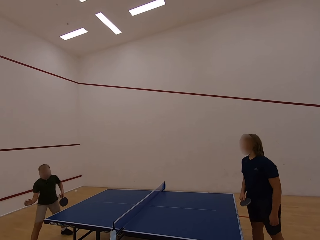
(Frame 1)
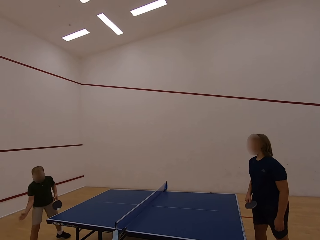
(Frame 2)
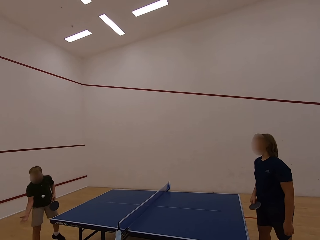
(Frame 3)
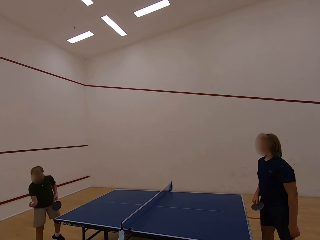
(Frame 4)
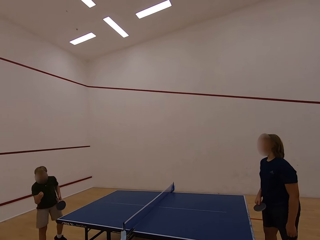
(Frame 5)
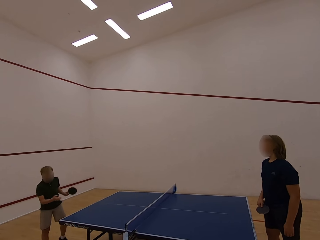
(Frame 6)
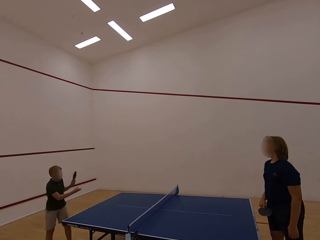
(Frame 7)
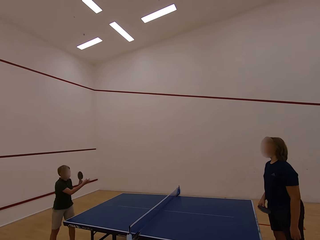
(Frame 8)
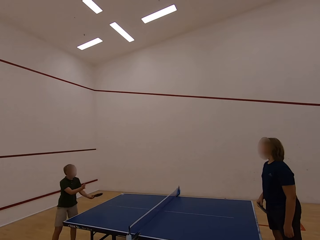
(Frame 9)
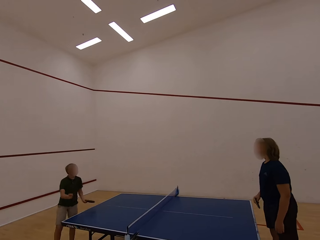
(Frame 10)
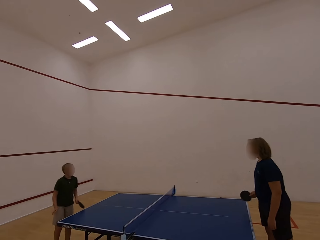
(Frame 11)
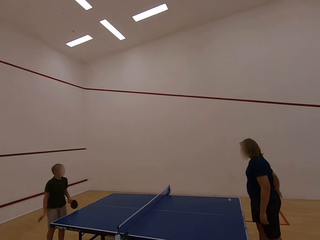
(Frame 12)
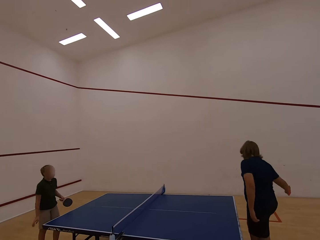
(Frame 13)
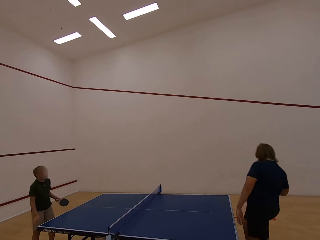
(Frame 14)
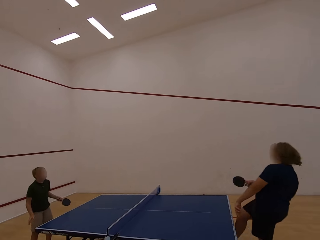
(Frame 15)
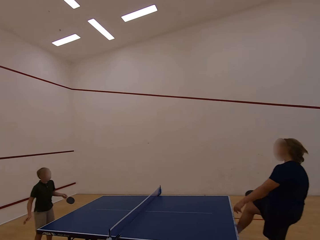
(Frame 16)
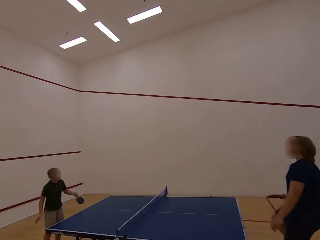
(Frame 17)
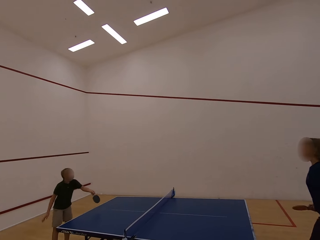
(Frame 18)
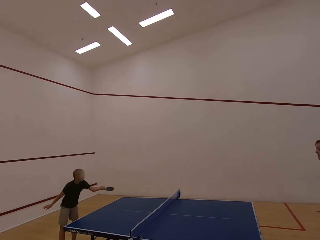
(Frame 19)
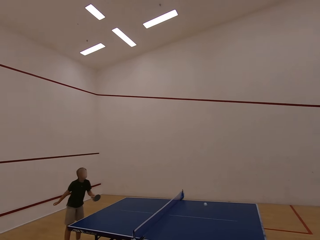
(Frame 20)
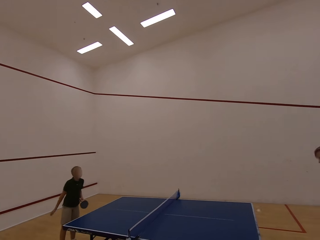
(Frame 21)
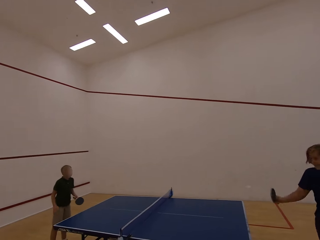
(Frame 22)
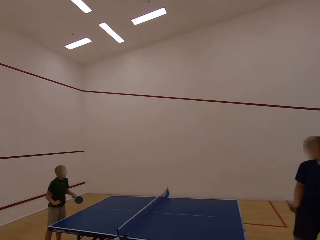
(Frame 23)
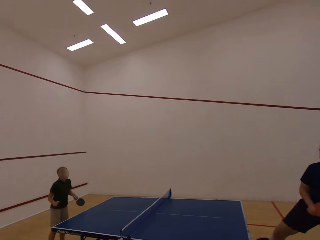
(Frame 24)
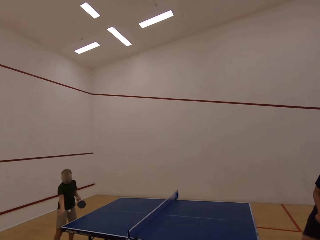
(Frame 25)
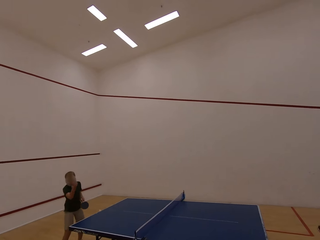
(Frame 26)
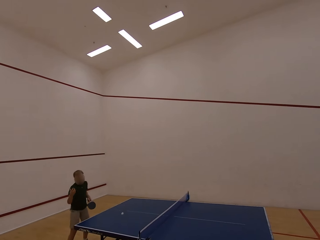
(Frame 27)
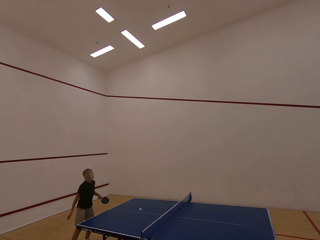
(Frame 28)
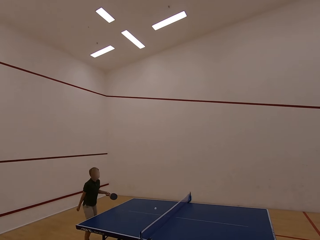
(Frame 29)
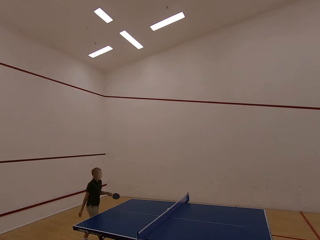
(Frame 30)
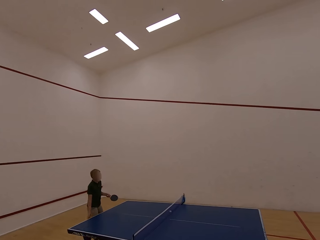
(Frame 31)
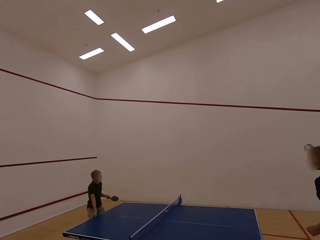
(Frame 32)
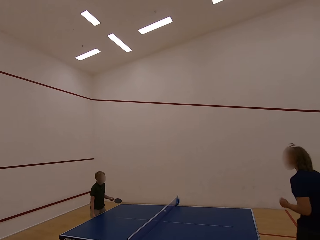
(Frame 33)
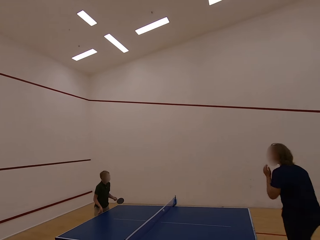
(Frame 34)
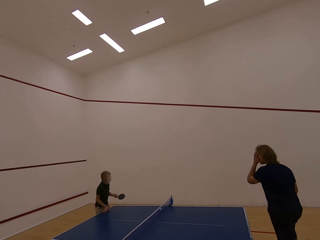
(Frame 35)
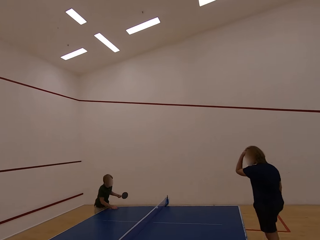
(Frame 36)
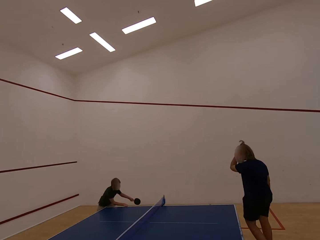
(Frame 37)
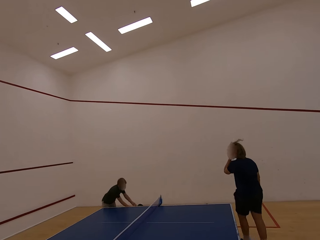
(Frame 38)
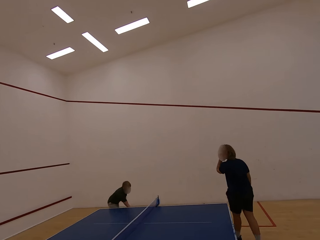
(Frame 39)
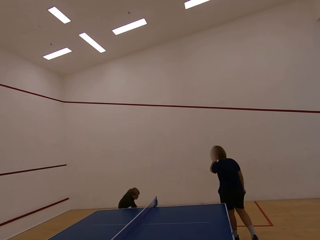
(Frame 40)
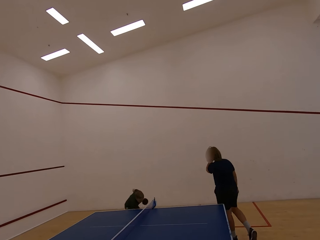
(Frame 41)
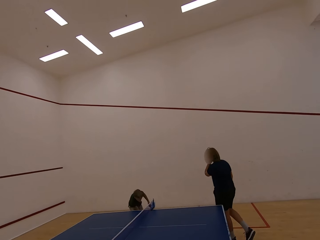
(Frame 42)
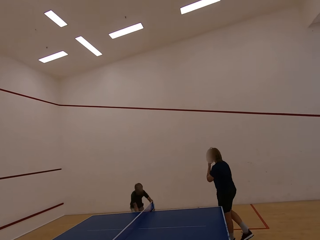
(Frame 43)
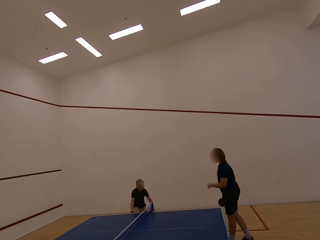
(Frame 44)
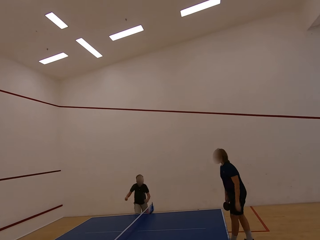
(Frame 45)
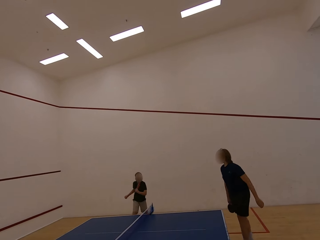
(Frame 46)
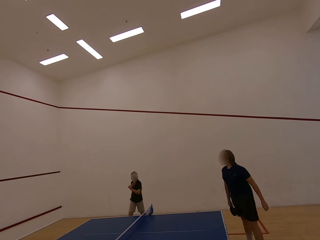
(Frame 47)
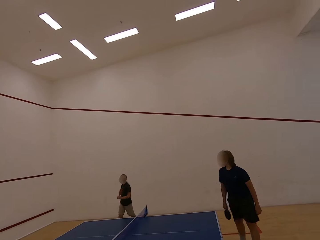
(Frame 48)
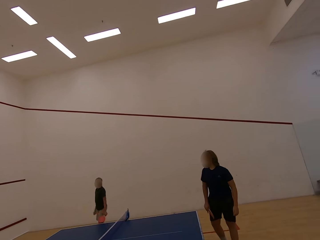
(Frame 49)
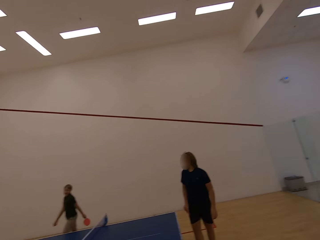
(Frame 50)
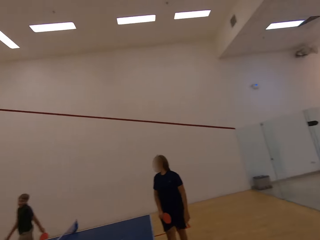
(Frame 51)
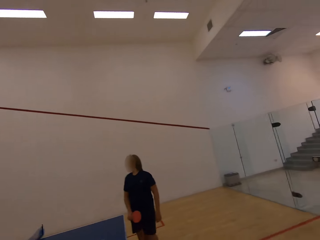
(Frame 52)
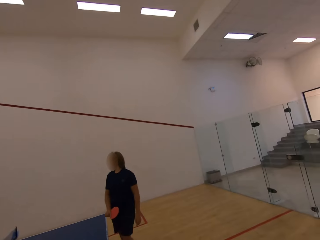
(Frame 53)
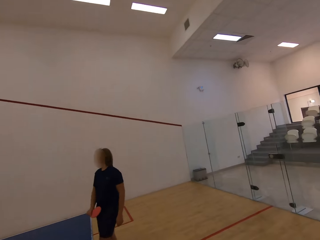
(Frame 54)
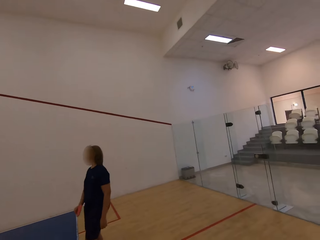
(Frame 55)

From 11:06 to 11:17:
A boy catches the ball and hits the ball towards a woman. The woman hits the ball towards the boy. The boy hits the ball towards the woman. The woman hits the ball towards the boy. The boy catches the ball. The woman touches the head with the left hand. The boy picks up the ball with the right hand. The woman walks in the room. The boy walks in the room.

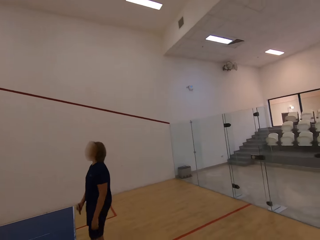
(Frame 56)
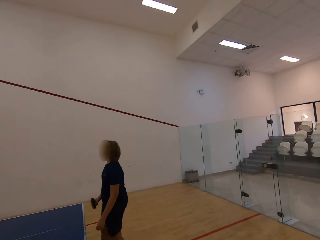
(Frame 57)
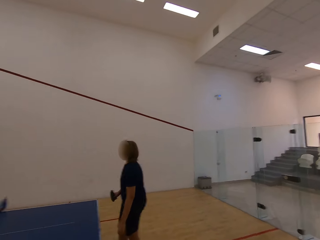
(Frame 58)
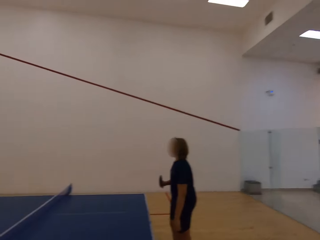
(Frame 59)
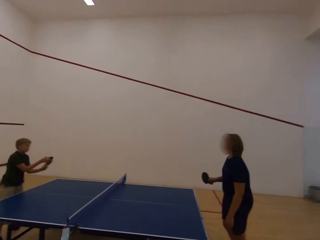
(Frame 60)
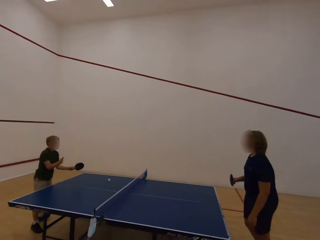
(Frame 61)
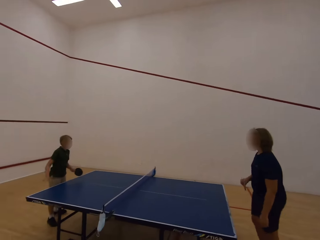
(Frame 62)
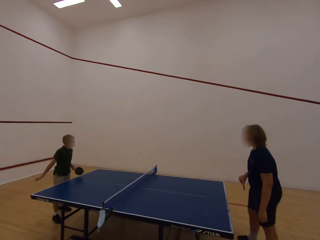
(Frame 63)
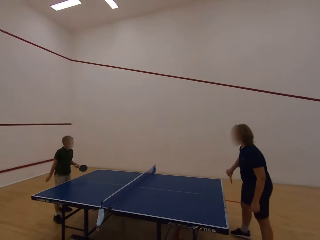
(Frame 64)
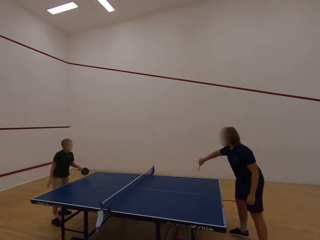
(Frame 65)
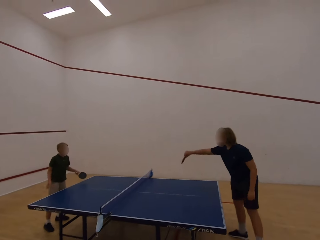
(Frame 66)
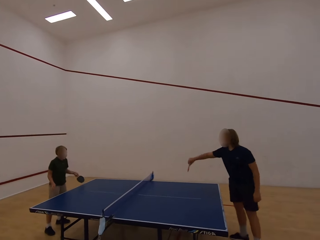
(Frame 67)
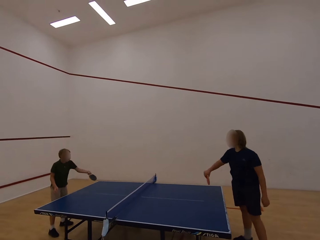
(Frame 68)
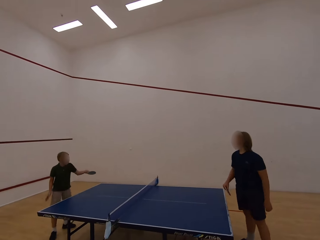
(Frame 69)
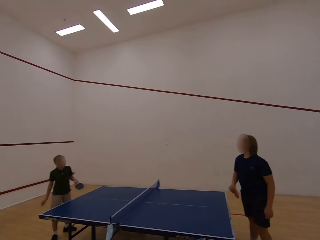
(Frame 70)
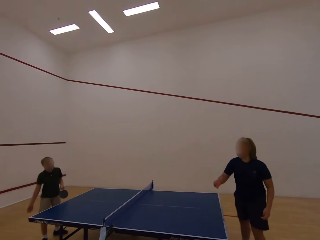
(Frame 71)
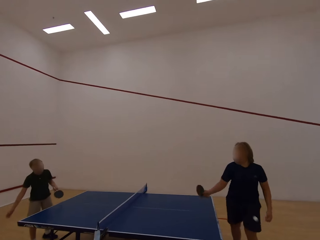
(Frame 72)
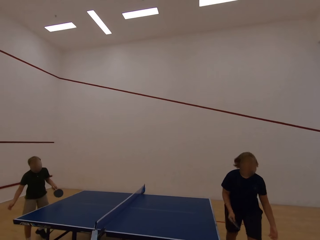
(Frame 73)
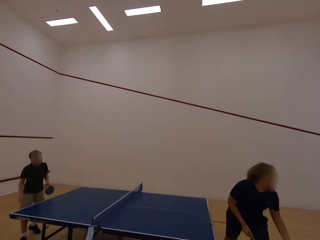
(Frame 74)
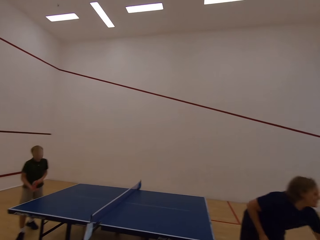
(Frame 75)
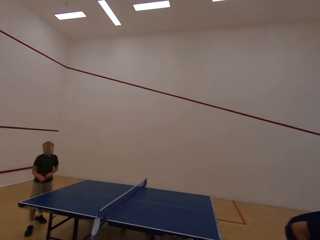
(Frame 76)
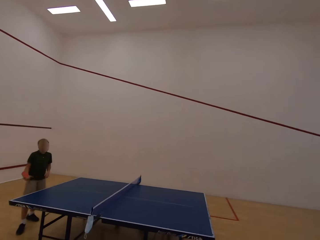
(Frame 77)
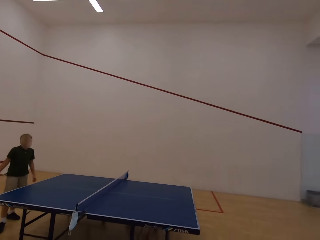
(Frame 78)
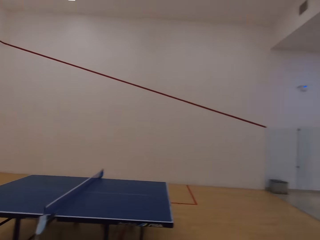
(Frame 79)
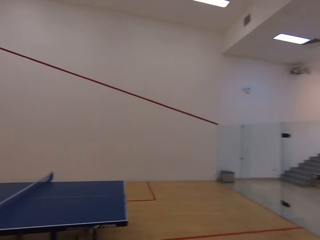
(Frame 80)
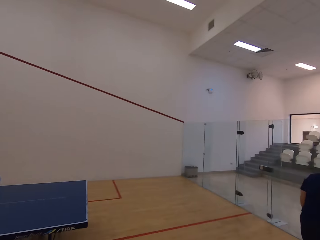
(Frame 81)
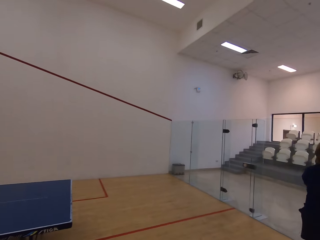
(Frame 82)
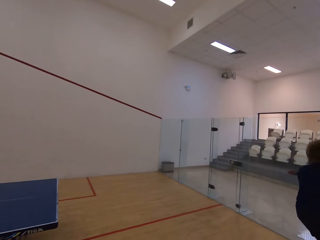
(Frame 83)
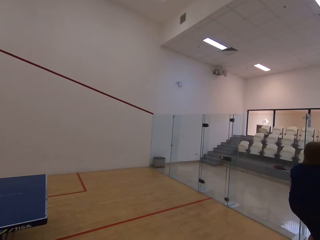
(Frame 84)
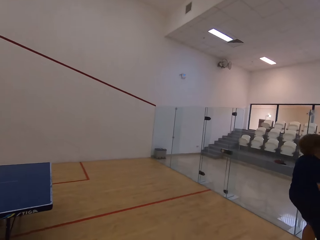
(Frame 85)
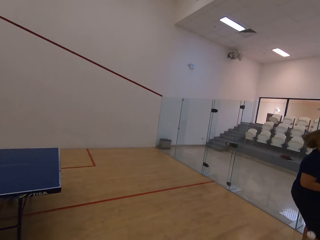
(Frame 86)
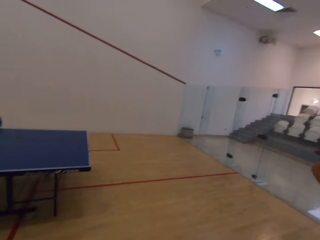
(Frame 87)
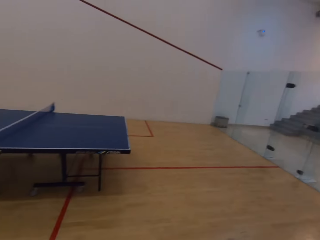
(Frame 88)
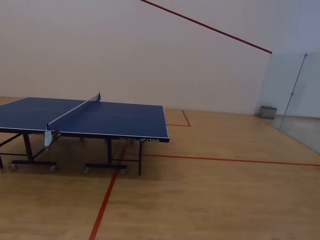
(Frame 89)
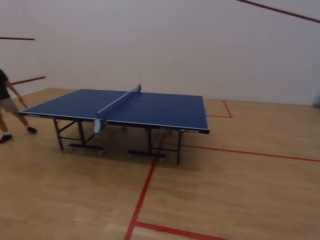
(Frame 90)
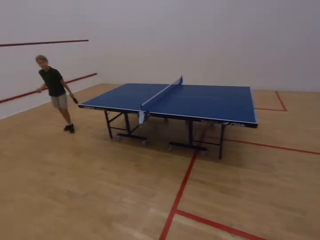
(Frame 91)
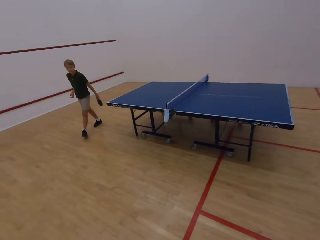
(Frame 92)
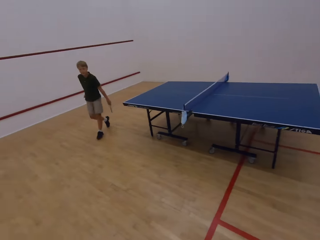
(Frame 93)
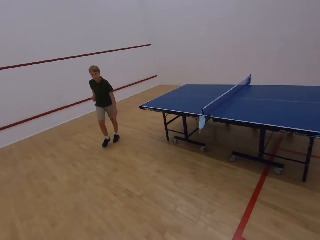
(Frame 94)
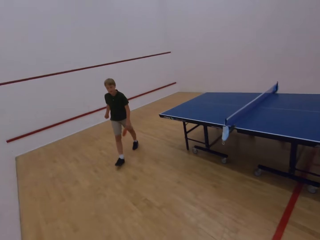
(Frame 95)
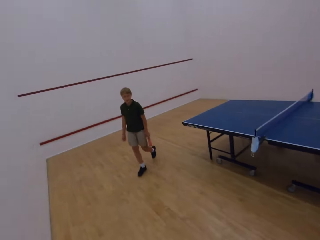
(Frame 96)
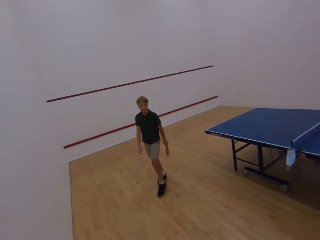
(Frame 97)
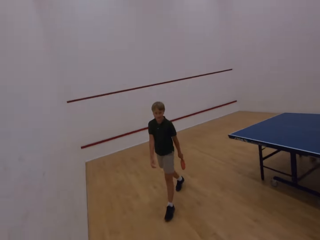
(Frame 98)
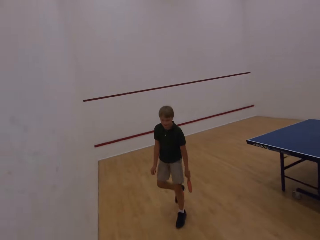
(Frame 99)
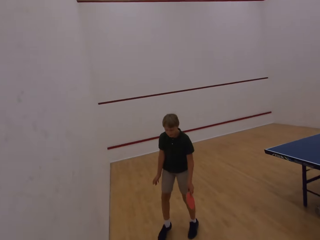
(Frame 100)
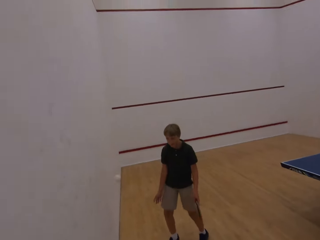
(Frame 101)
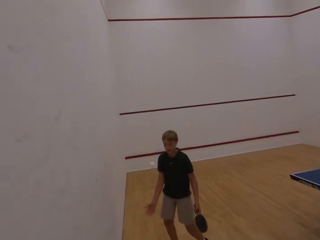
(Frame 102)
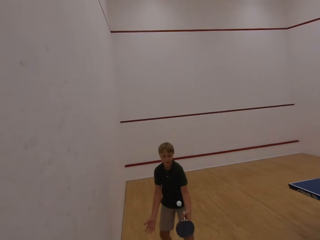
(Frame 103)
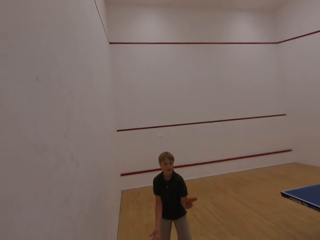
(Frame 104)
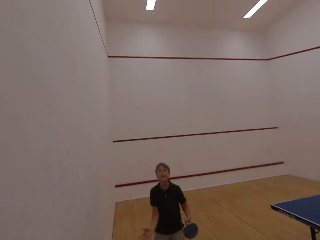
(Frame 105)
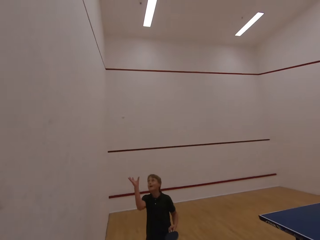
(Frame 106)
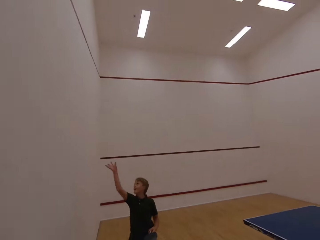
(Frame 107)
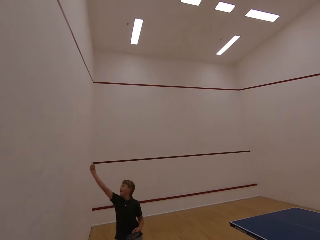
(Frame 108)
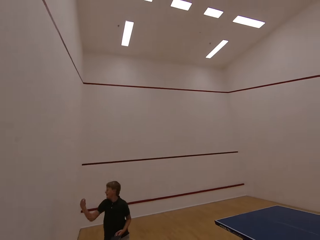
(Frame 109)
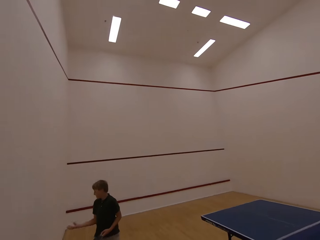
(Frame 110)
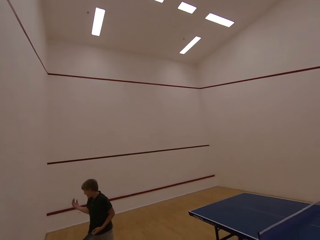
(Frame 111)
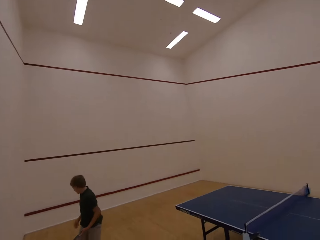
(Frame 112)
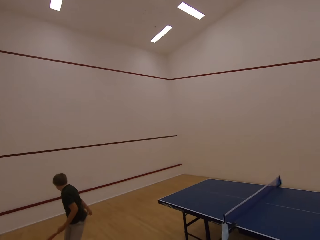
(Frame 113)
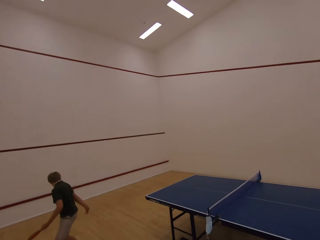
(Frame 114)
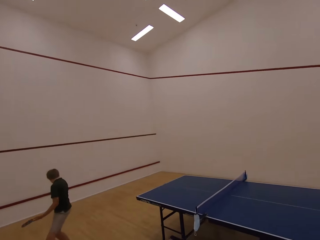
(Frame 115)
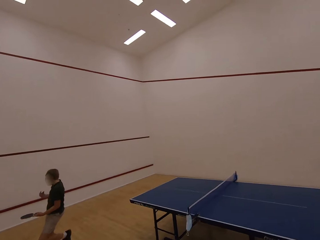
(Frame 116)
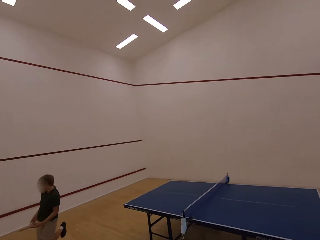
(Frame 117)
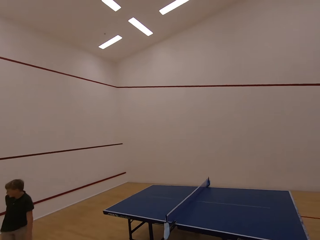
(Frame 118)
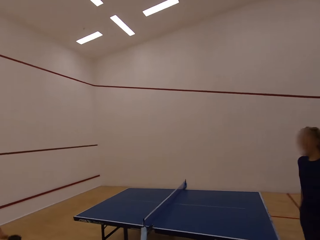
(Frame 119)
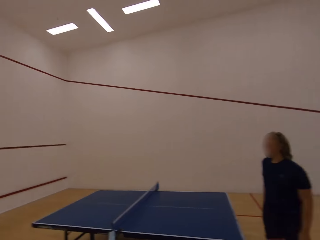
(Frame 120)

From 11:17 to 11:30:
The camera wearer stares at a woman. A boy plays table tennis and hits the ball towards the woman. The woman plays table tennis and hits the ball towards the boy. The boy hits the ball towards the woman. The woman follows the ball and walks in the room. The boy walks in the room. The woman hits the ball towards the boy. The boy plays with the ball and picks up the ball with the right hand.
